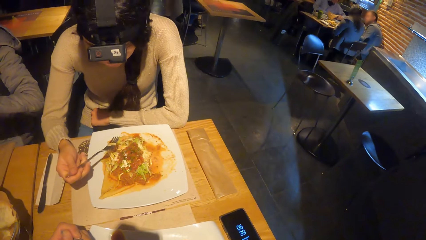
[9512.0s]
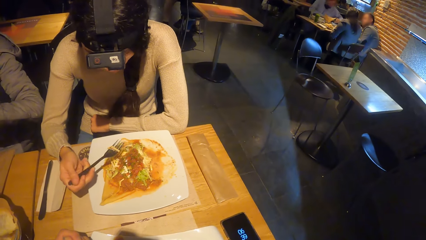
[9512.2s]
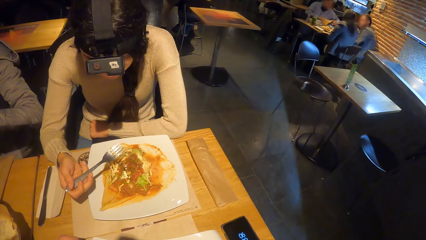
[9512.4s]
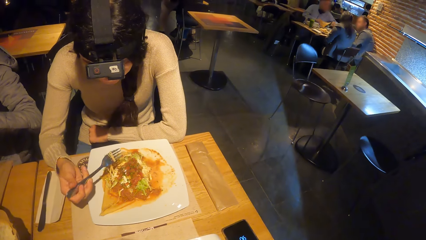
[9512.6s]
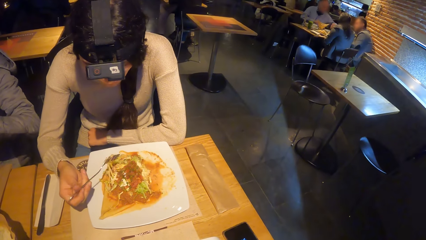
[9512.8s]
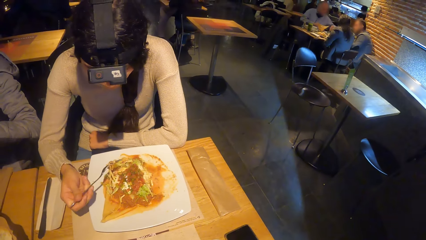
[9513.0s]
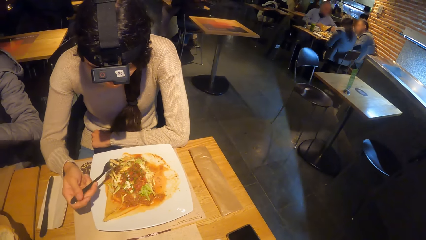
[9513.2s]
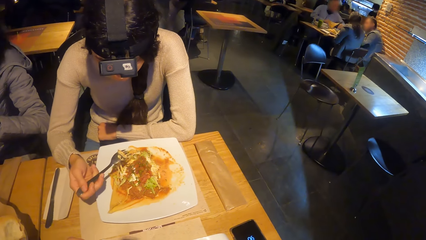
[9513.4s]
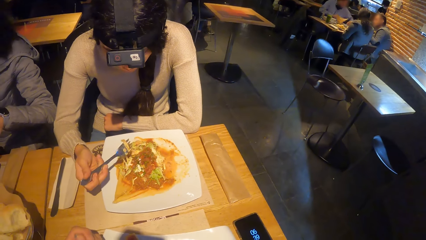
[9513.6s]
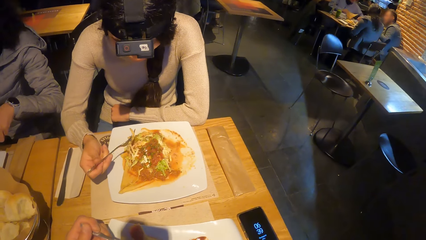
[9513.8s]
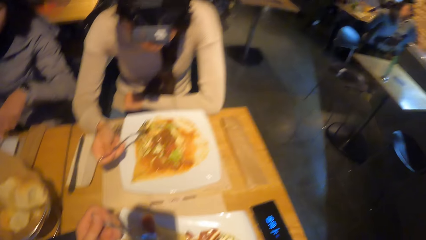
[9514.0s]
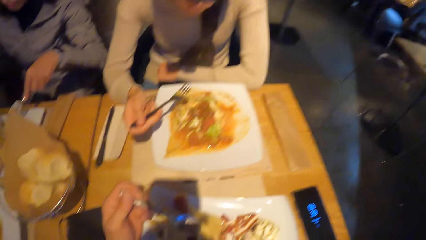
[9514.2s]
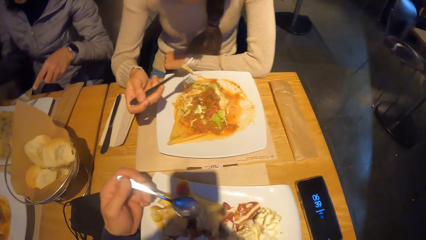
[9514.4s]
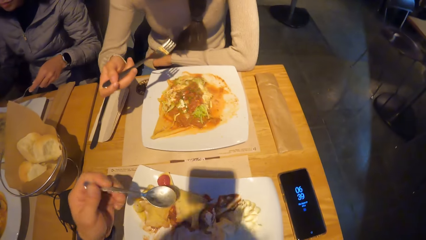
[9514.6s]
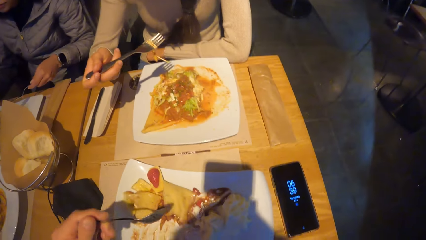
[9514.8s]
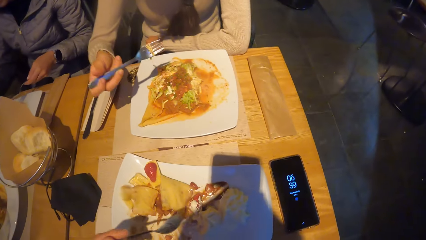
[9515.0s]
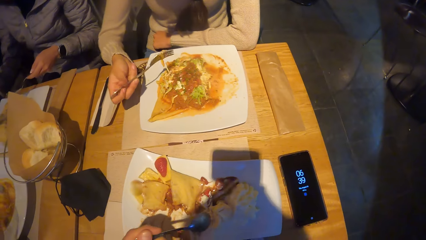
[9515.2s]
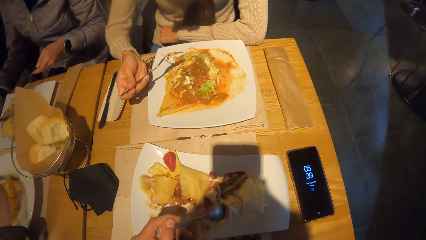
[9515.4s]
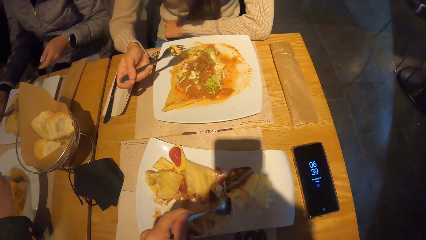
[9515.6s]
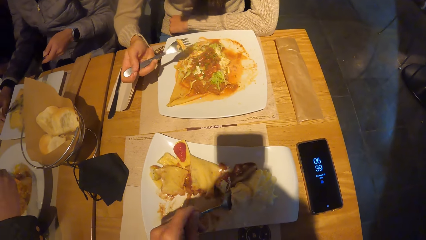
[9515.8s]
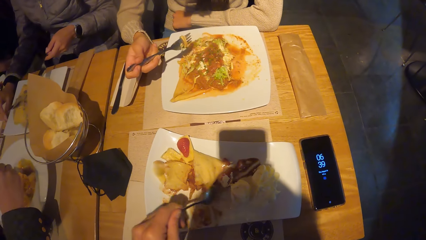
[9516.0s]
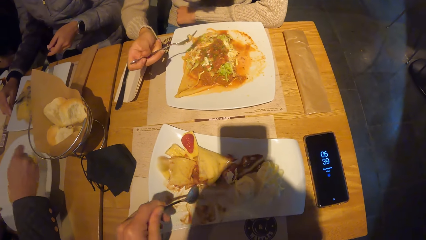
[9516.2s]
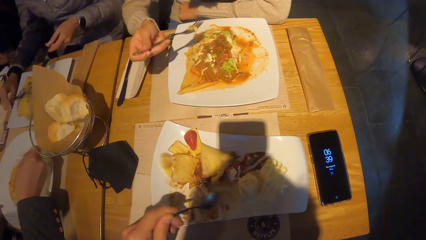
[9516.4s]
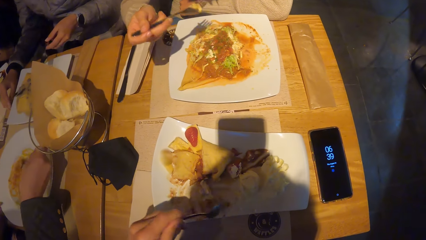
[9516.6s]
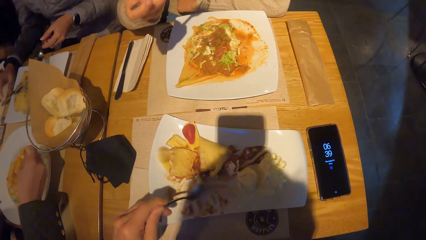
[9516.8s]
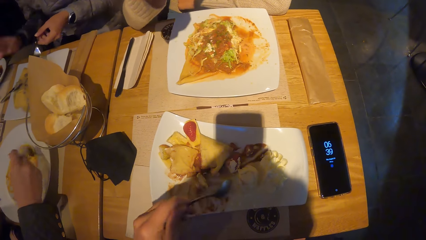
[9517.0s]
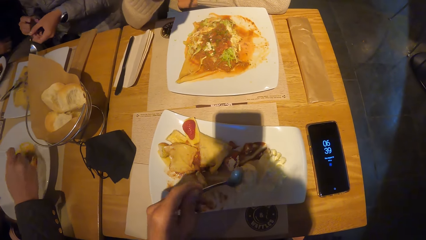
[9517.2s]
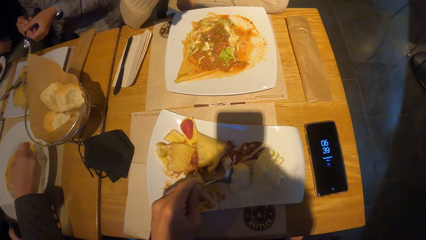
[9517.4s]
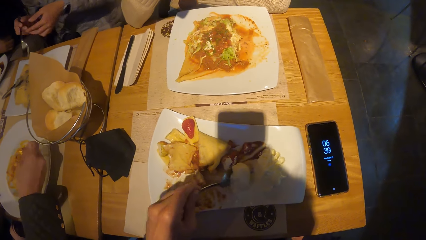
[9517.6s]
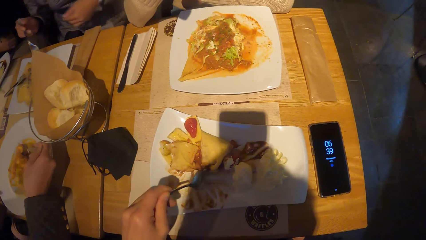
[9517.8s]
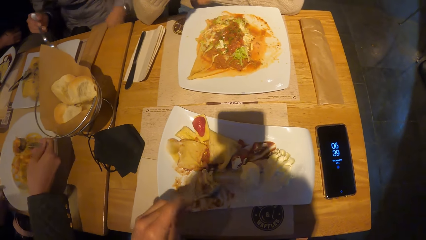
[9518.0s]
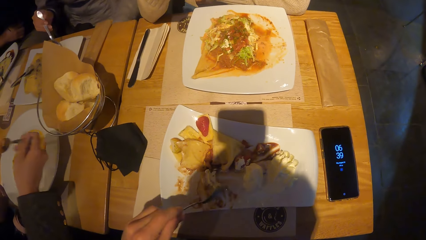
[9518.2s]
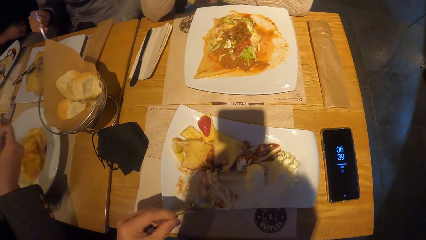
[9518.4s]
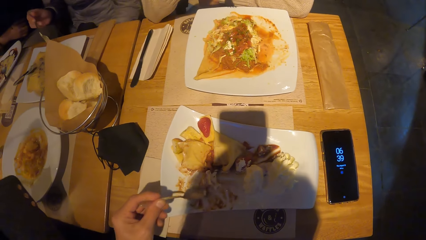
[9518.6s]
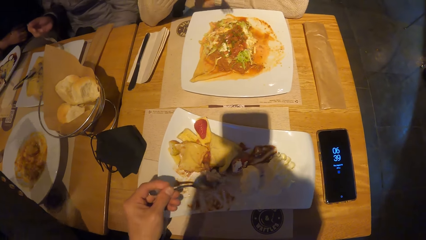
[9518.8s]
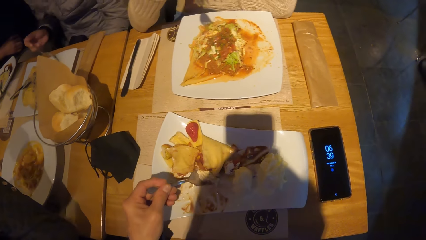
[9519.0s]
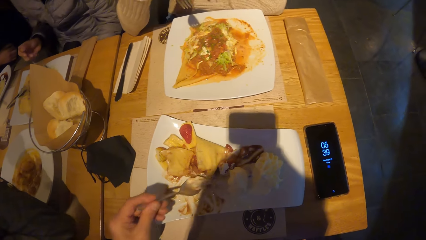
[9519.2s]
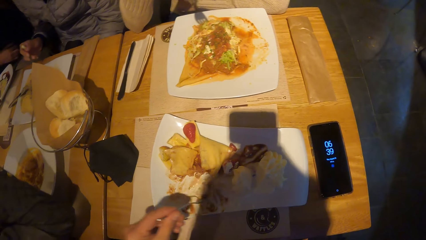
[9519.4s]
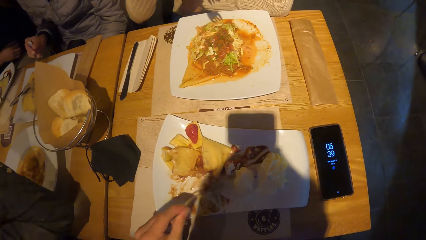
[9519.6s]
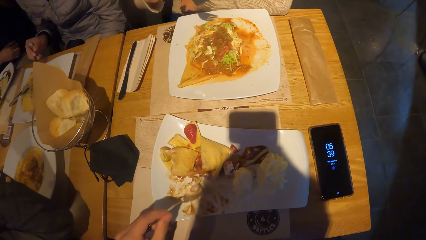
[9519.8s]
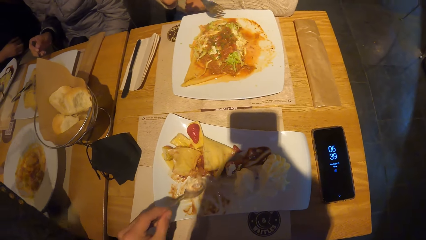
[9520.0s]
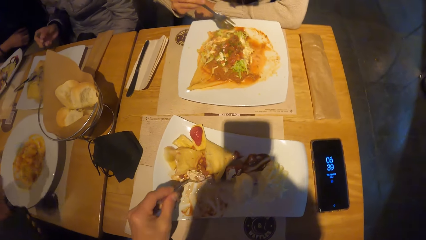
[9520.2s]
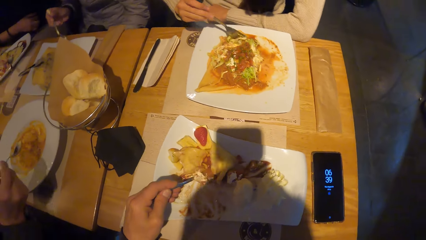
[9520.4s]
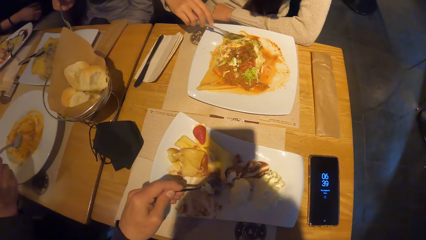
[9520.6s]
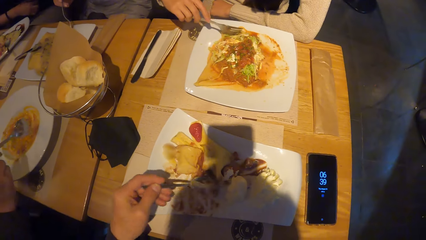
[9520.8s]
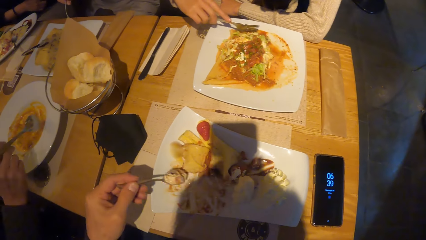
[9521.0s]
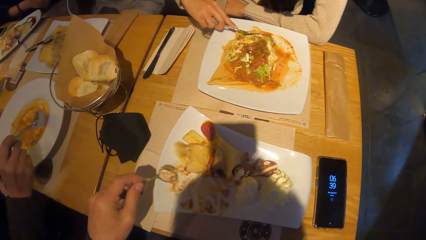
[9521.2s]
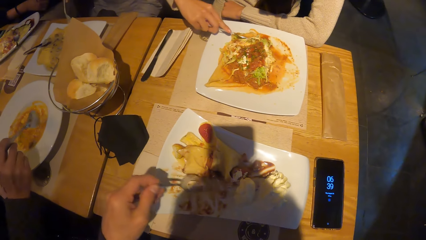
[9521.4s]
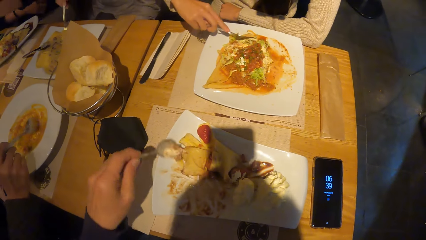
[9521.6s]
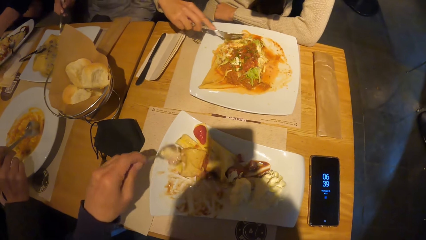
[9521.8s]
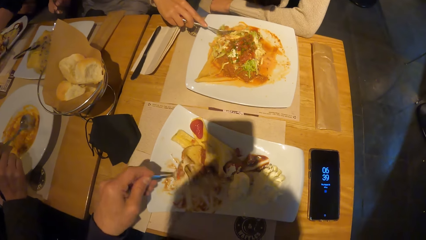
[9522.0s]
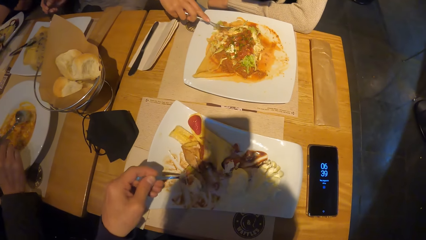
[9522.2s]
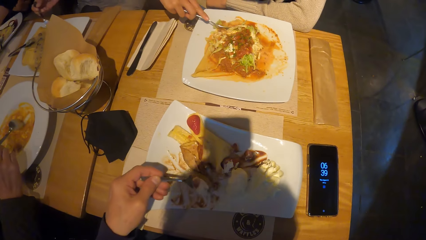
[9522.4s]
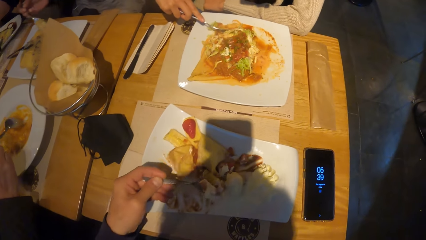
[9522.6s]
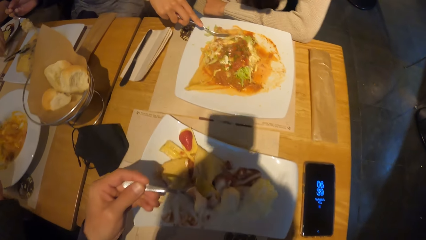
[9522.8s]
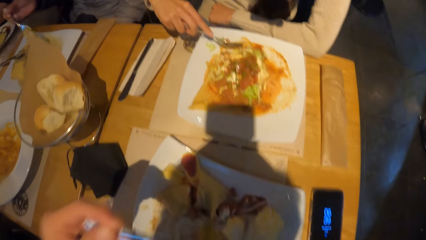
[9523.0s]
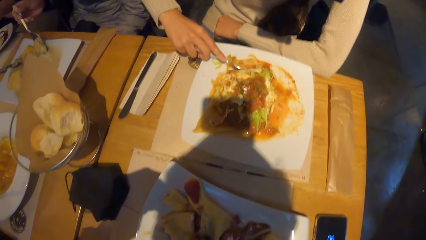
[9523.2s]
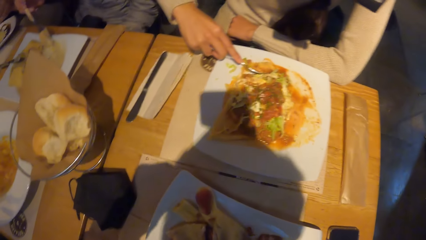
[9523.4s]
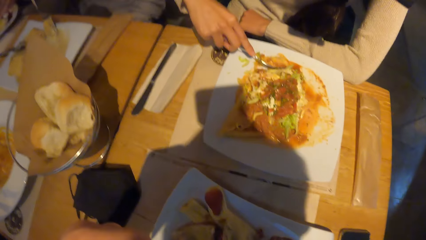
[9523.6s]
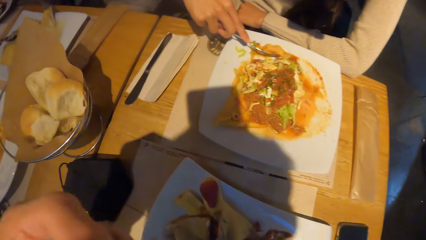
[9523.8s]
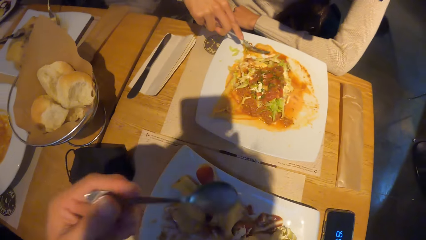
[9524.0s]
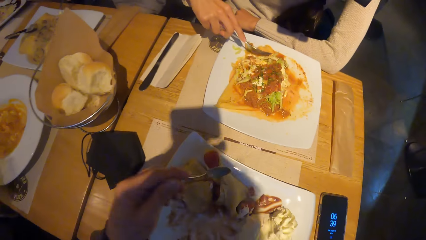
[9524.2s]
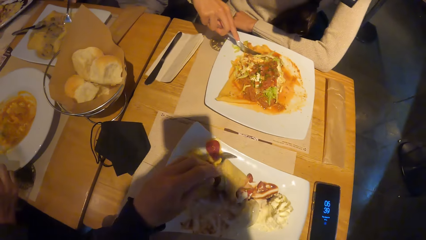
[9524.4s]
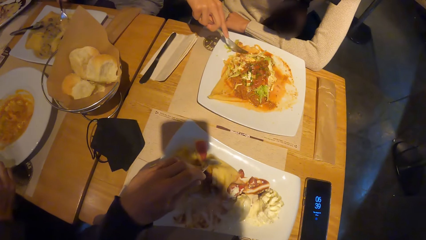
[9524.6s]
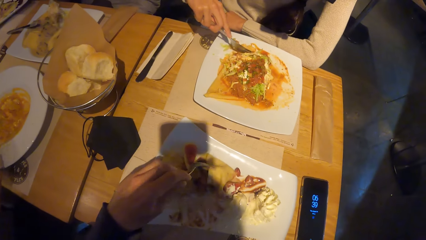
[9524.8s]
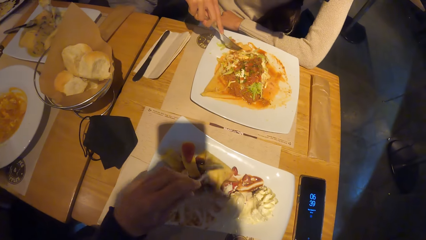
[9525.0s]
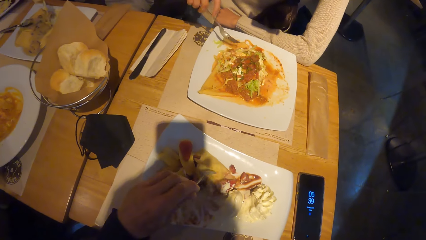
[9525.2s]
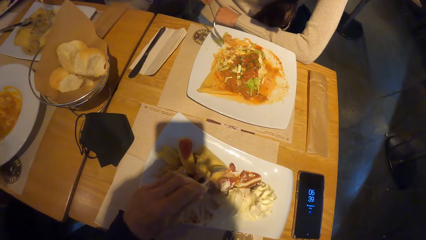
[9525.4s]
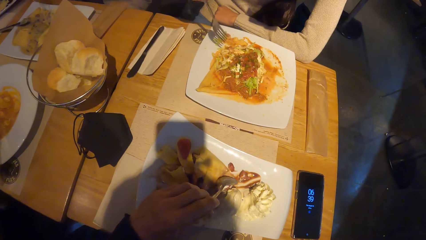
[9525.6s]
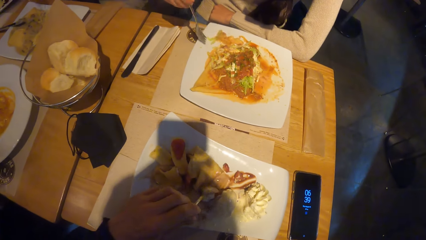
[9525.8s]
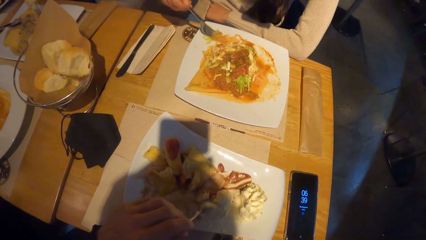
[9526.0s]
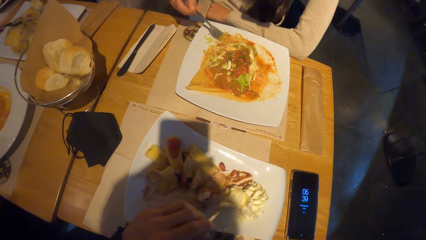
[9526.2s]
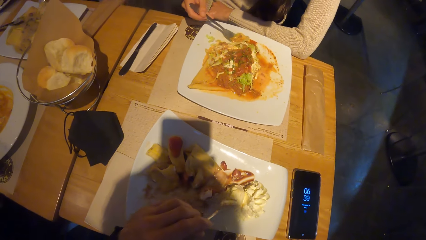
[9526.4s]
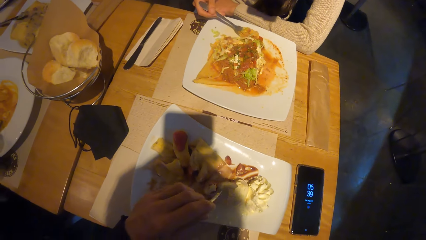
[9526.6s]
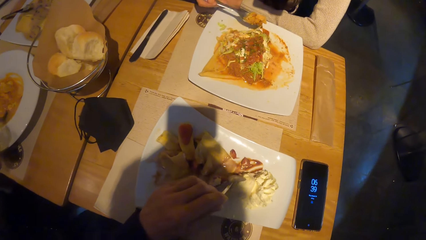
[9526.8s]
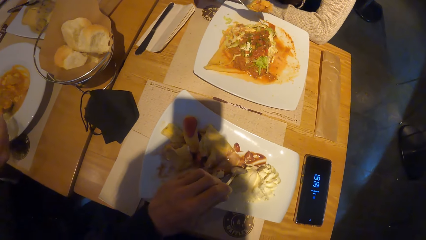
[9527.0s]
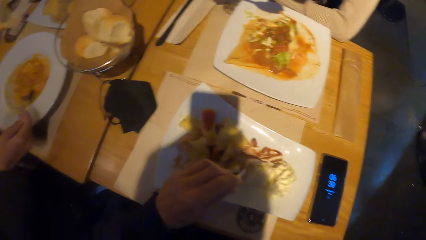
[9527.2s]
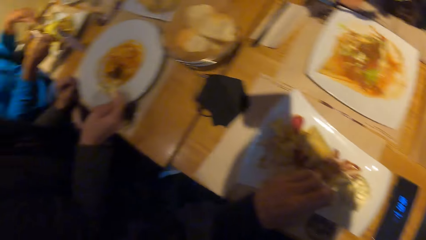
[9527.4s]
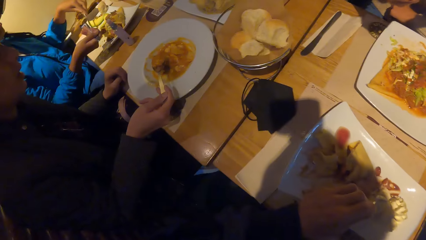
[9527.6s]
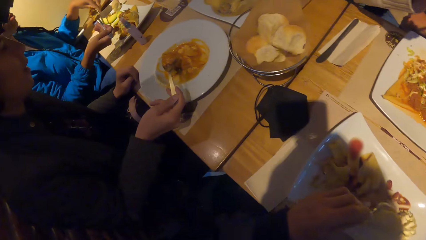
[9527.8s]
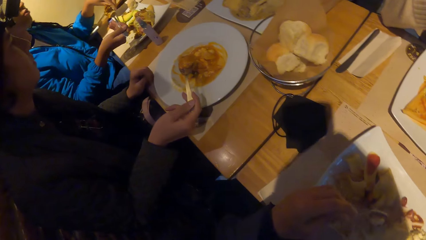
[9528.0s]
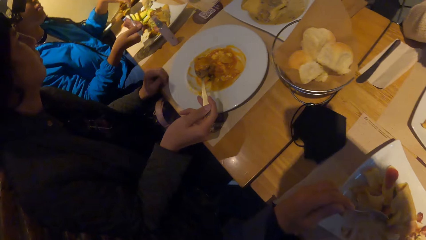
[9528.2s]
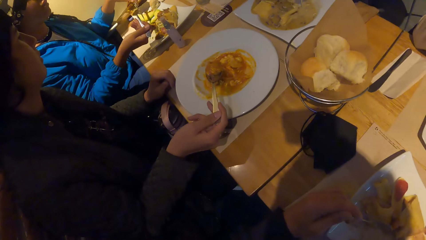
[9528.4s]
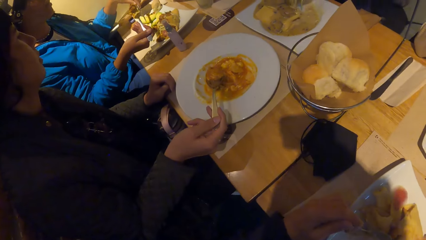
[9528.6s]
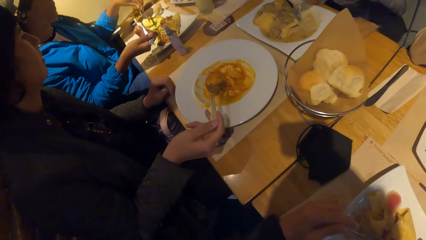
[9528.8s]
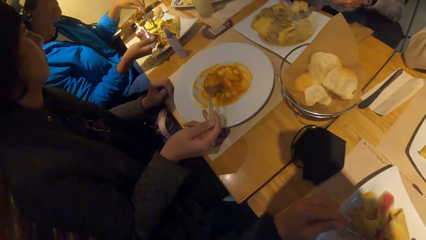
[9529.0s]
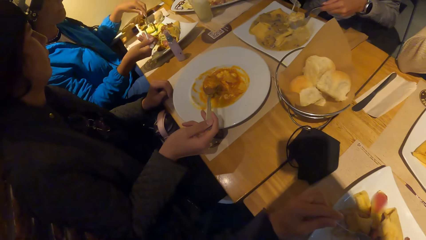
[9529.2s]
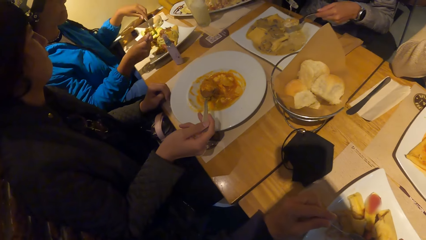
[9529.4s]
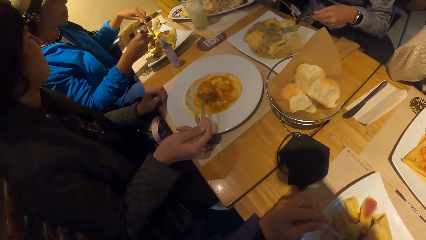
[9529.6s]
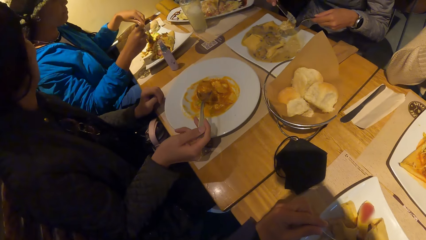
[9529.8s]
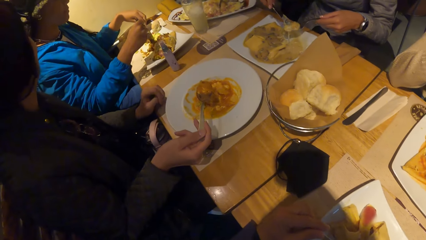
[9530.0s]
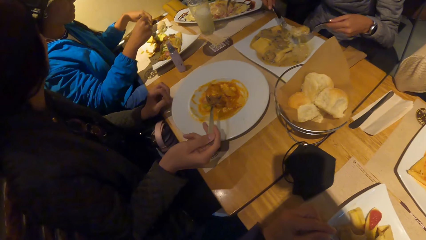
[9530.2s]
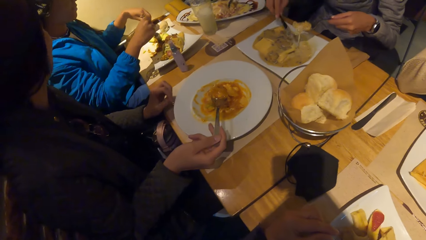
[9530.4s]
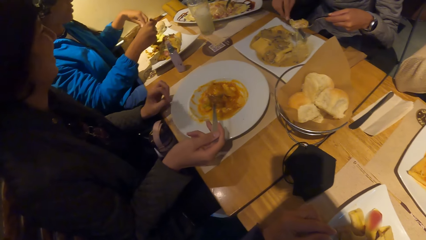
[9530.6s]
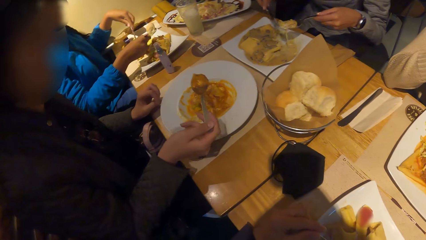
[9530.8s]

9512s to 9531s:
The camera wearer looks around the table. They look at a person. They gather the food together. They scoop the food with the spoon. They put a spoon of food in the mouth. They touch food with the spoon in the left hand. They look at the food of another person in the spoon.
